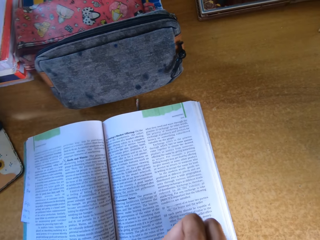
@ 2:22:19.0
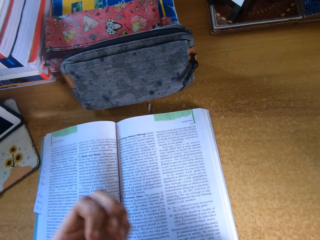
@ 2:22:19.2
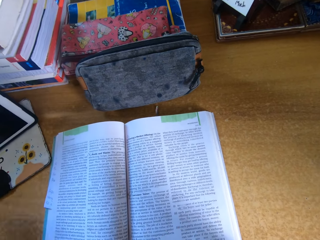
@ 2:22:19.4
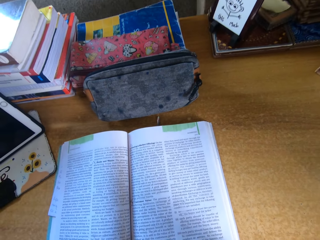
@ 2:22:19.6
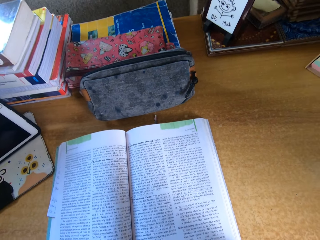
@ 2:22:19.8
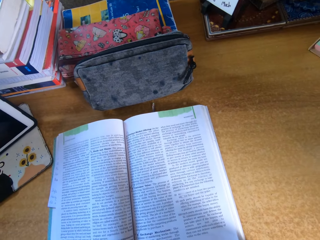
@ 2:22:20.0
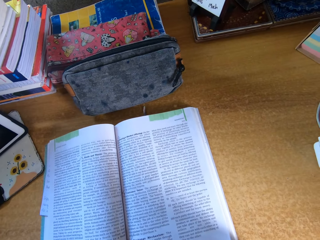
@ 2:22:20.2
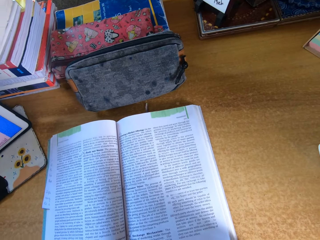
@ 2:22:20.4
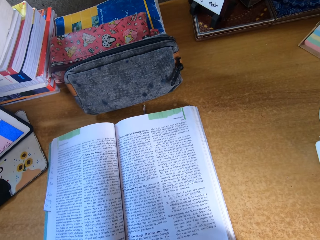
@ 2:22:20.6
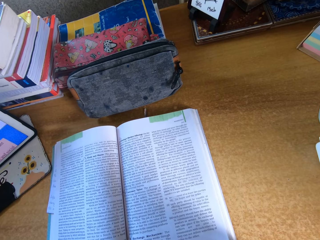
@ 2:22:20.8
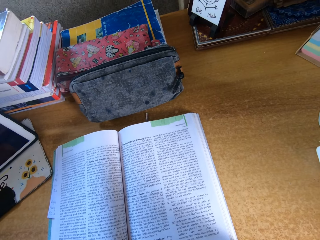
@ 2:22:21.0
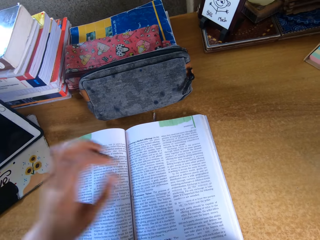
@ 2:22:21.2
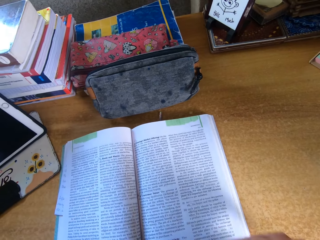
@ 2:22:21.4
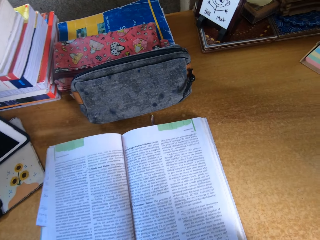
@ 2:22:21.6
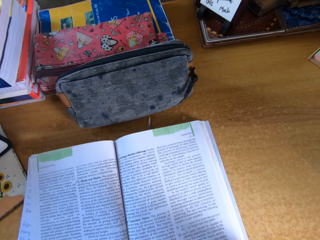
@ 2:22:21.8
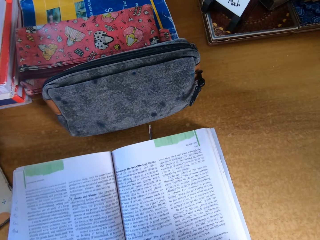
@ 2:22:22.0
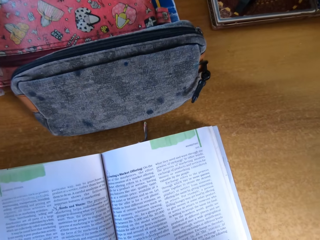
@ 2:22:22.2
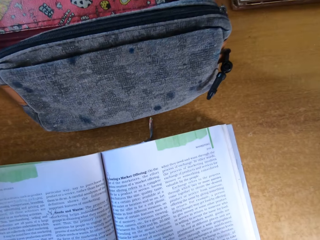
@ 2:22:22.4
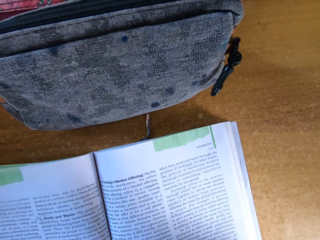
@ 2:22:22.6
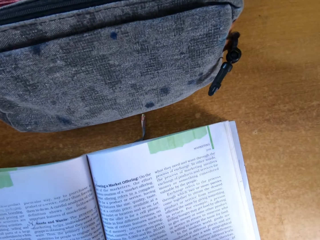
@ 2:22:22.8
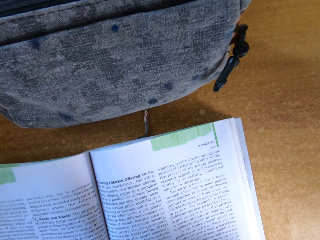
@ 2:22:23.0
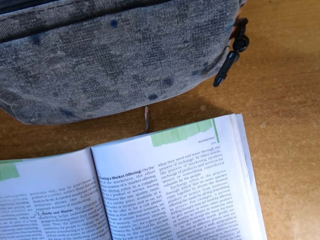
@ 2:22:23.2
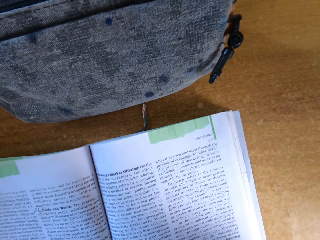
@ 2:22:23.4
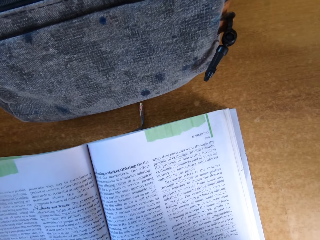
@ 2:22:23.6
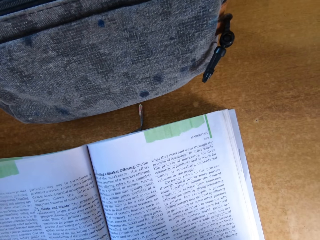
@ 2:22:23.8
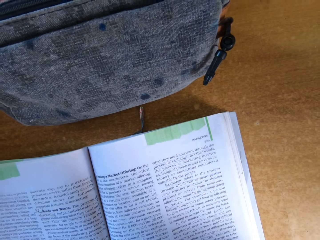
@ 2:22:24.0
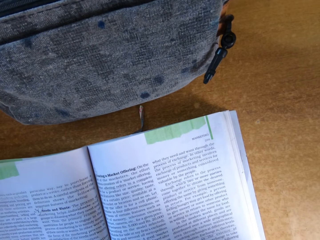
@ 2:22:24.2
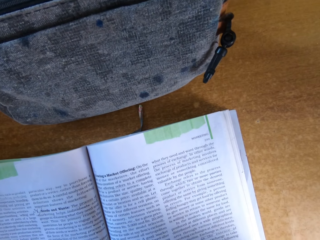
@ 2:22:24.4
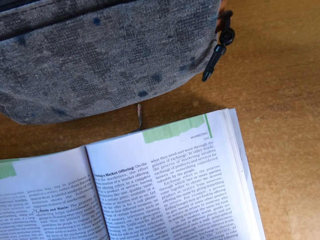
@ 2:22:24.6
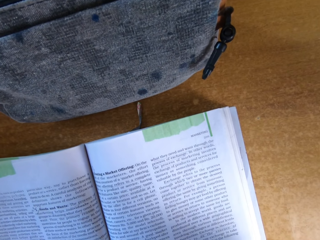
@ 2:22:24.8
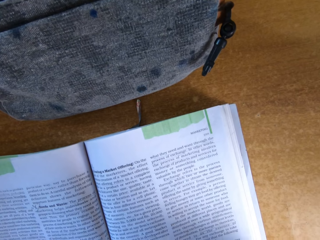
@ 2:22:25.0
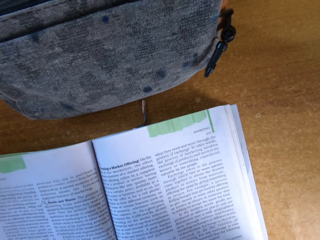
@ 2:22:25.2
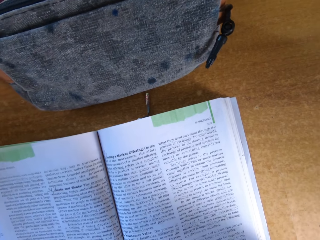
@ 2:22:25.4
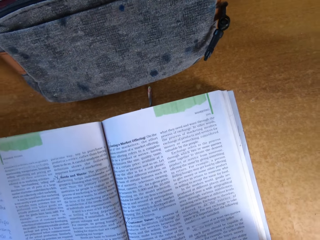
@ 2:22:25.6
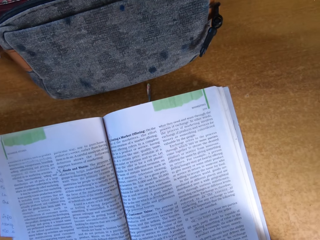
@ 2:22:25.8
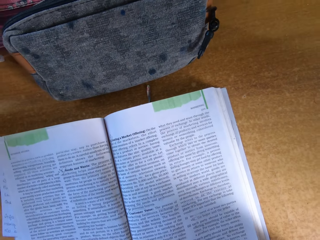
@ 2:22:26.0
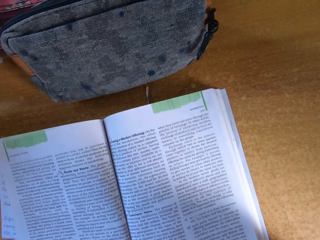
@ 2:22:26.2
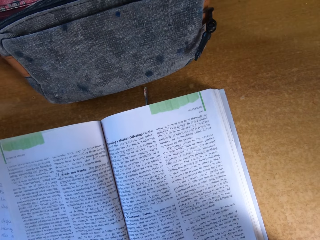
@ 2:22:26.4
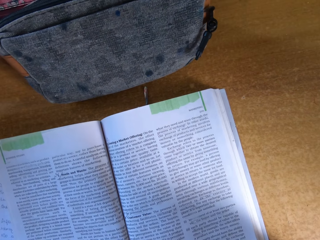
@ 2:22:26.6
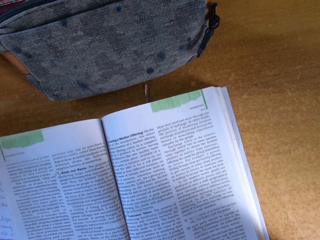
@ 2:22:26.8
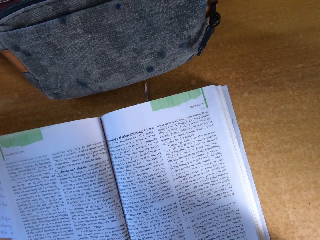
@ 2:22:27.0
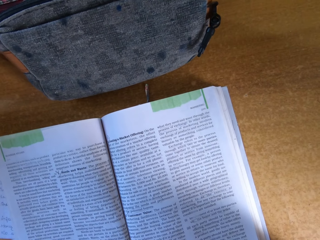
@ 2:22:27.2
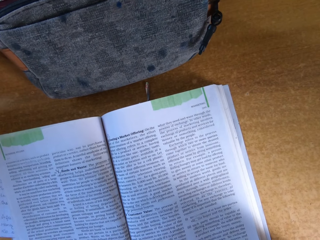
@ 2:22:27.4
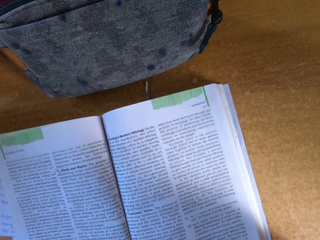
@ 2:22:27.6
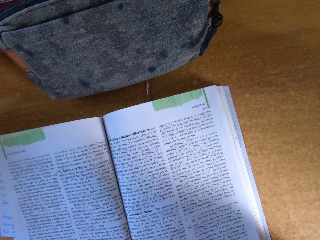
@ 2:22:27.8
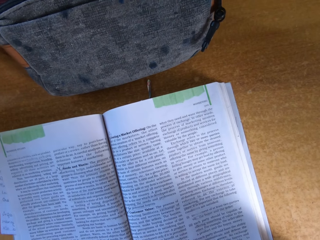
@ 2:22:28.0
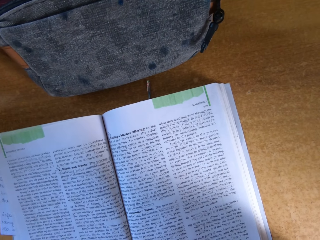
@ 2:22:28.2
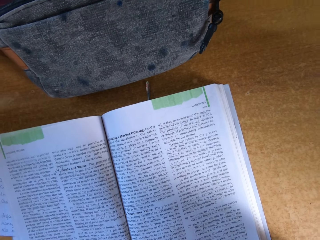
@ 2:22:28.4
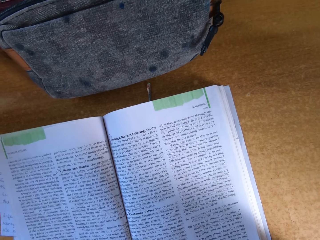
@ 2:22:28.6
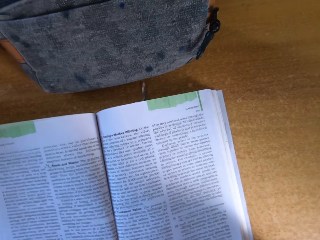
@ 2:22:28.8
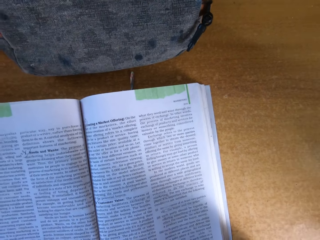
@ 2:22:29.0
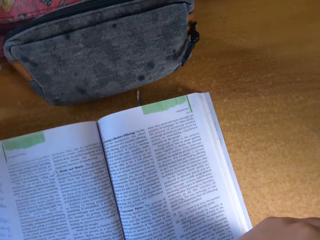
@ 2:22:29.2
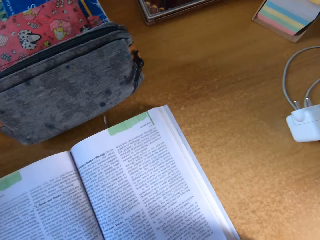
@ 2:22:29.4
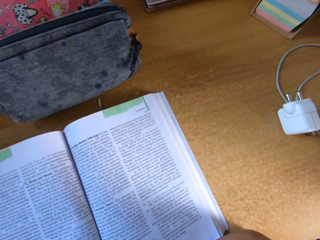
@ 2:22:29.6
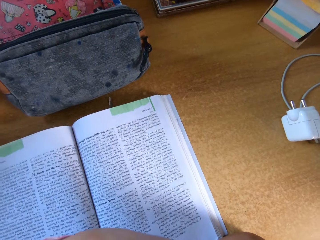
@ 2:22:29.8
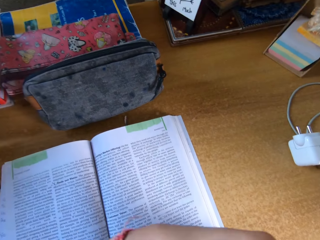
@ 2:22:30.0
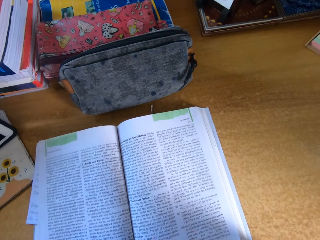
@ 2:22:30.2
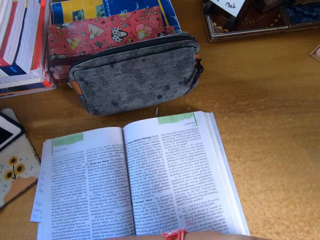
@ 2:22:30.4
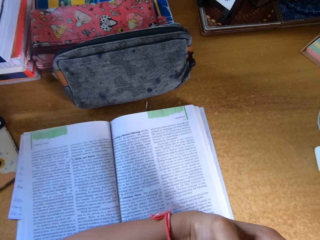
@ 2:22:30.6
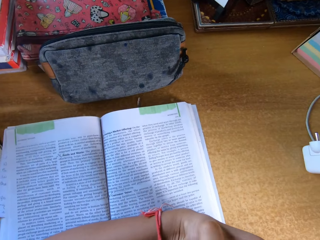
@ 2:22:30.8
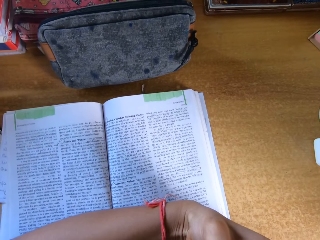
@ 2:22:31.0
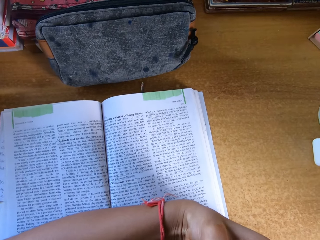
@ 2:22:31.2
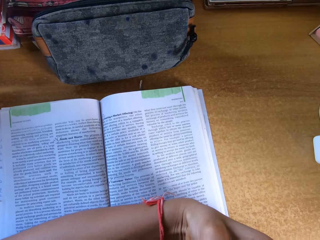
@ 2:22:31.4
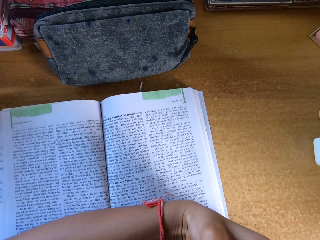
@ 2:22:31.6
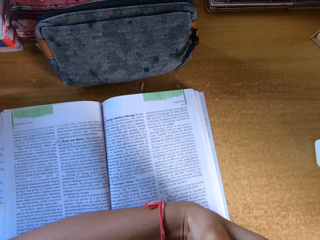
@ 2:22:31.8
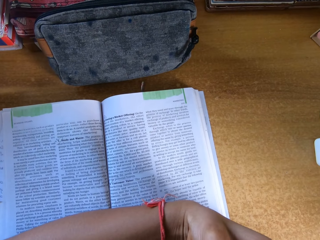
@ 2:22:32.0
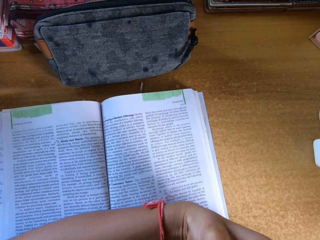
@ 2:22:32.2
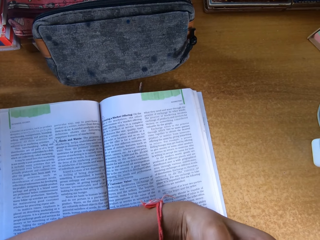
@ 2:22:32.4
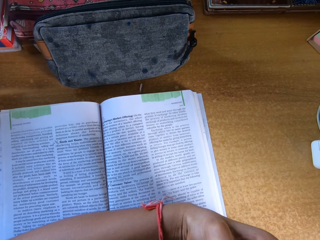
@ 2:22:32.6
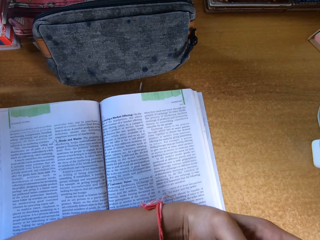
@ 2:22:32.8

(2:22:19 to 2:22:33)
The camera wearer touches a tablet. They look around.

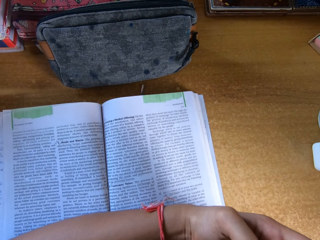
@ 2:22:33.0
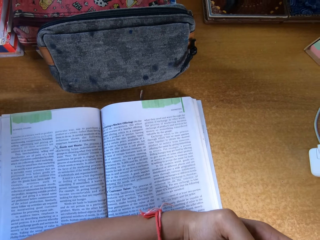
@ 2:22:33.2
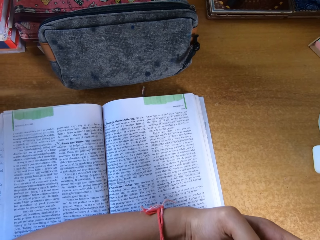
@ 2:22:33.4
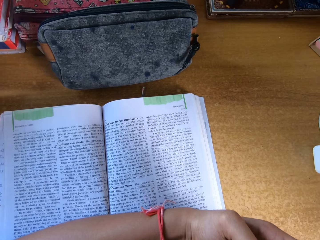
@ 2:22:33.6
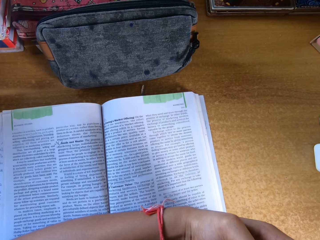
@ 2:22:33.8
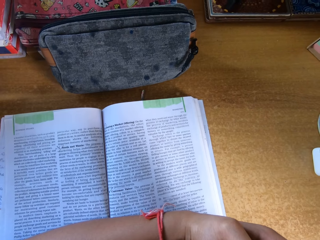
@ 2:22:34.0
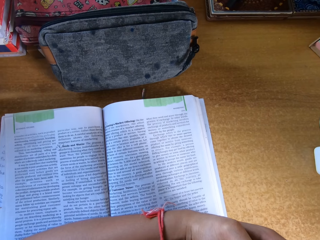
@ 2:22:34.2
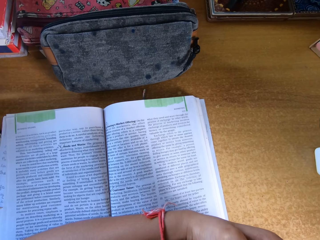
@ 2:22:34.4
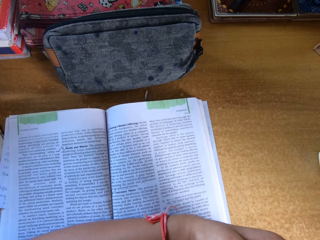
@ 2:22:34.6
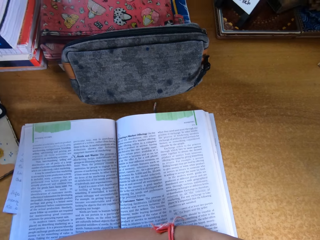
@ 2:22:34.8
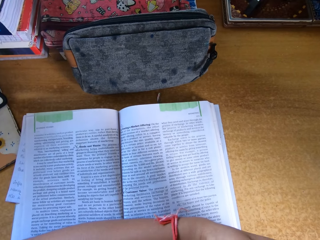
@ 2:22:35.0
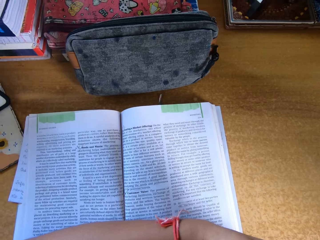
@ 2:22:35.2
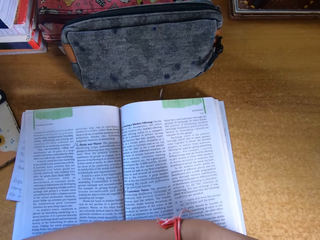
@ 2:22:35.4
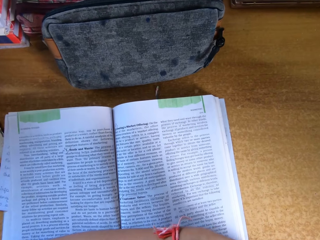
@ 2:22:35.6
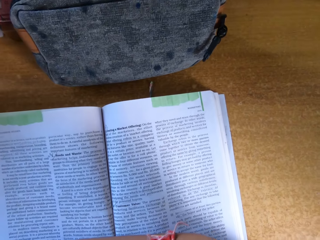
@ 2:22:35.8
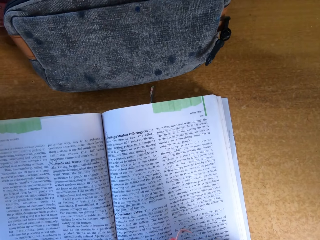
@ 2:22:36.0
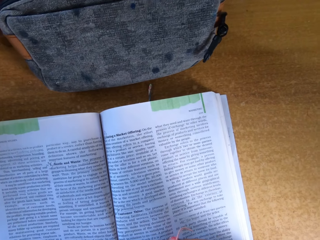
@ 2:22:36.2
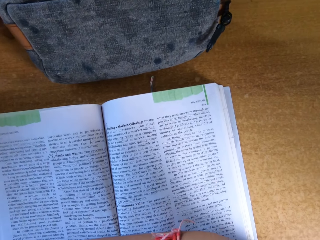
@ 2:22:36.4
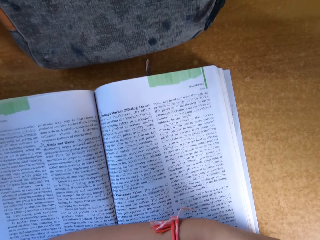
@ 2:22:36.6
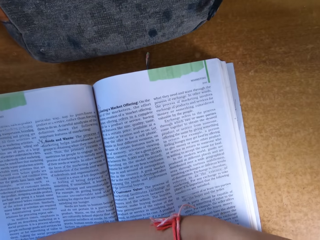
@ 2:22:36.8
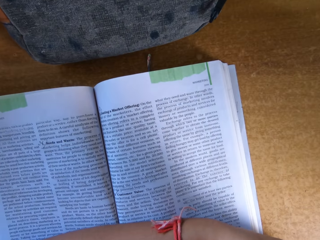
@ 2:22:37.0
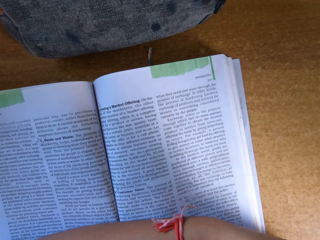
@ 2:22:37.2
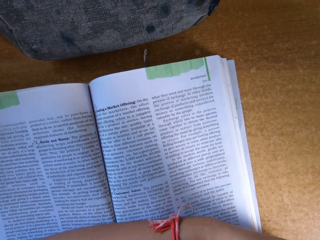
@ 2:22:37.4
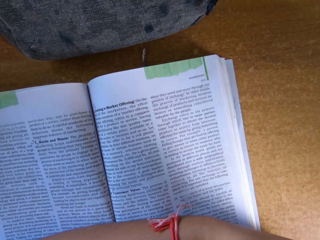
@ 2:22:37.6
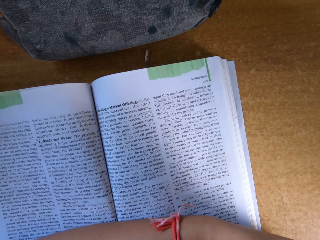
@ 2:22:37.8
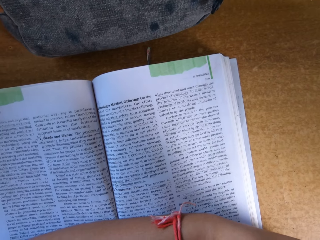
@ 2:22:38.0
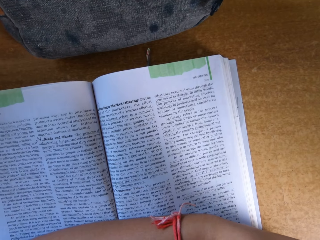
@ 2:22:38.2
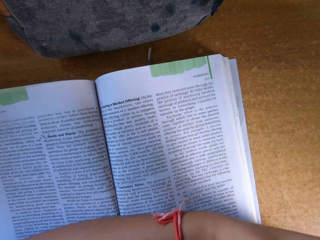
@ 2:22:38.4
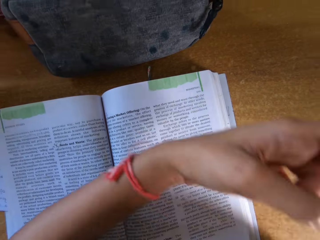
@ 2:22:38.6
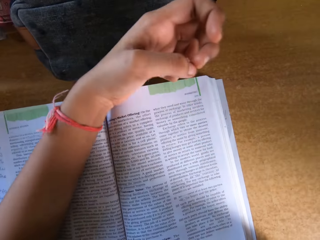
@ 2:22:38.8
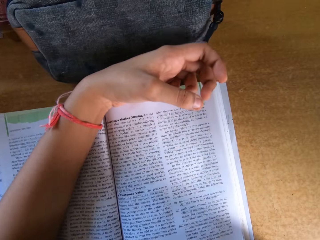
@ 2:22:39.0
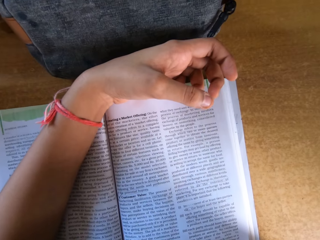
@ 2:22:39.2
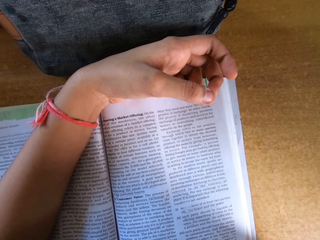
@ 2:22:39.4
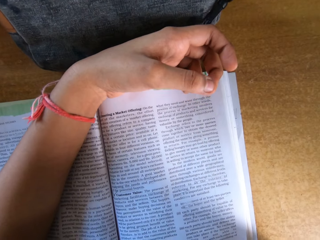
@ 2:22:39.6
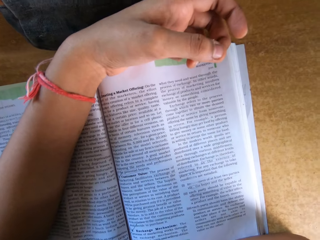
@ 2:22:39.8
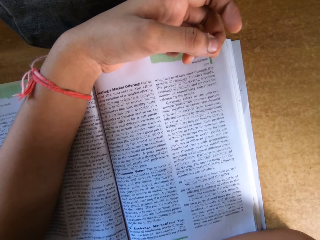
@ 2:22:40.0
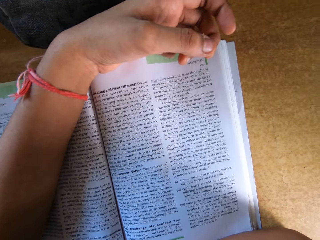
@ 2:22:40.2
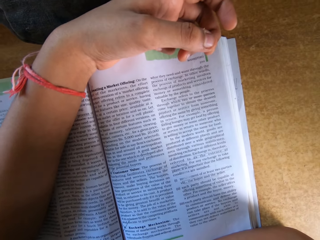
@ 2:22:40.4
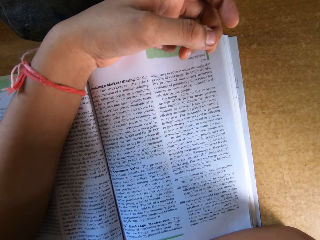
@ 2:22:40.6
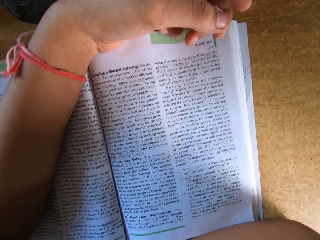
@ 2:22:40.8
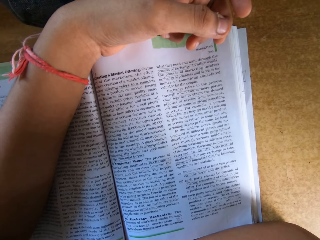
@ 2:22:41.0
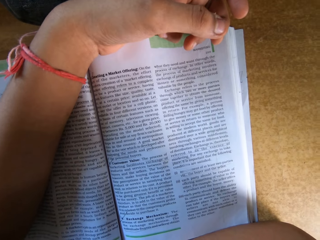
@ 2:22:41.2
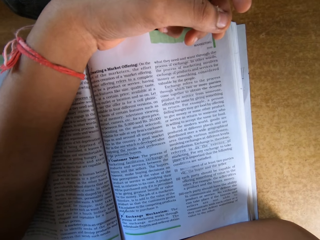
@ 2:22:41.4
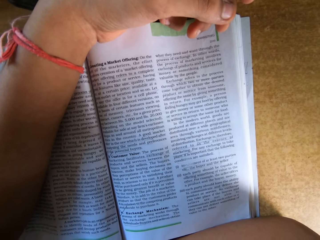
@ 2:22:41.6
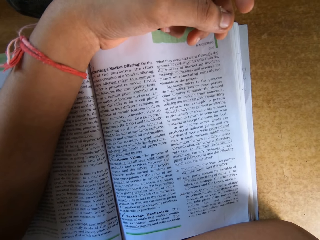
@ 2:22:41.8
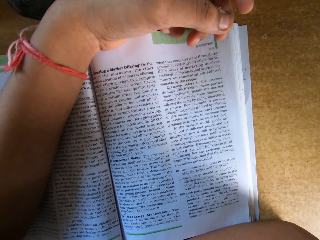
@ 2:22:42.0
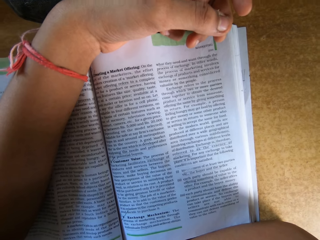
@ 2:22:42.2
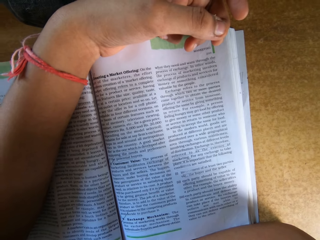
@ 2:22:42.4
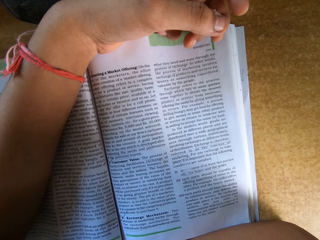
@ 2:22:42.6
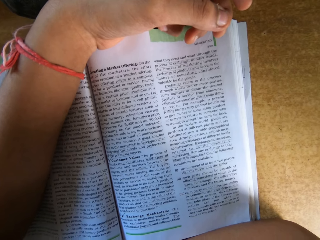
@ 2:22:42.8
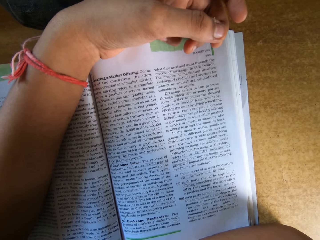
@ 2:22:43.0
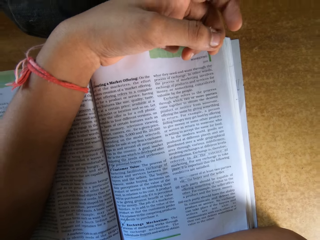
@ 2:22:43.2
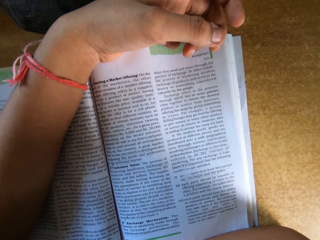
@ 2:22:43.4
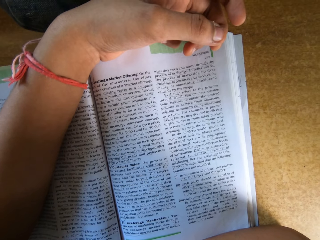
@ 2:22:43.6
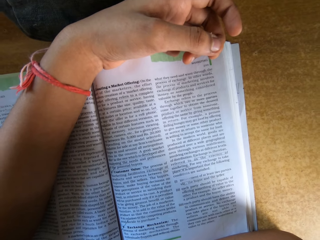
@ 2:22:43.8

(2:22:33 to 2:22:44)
The camera wearer writes on a book. He places his hand on the book. He writes on the book.
